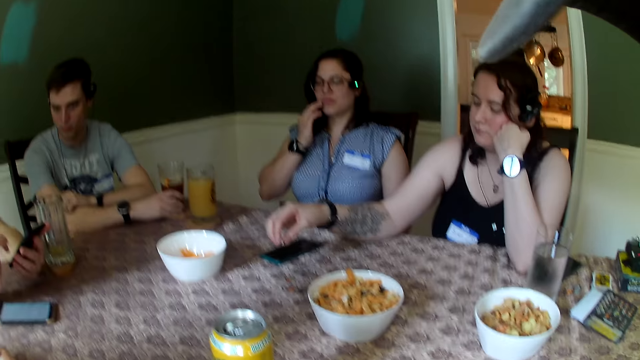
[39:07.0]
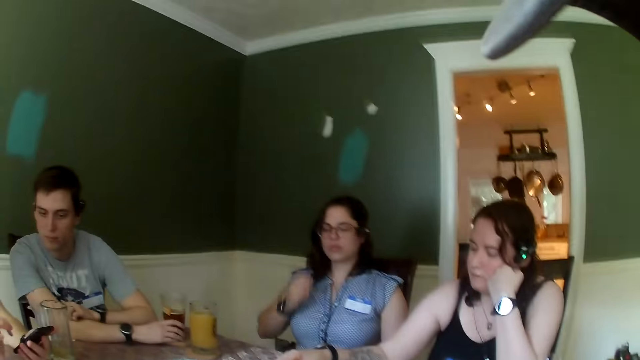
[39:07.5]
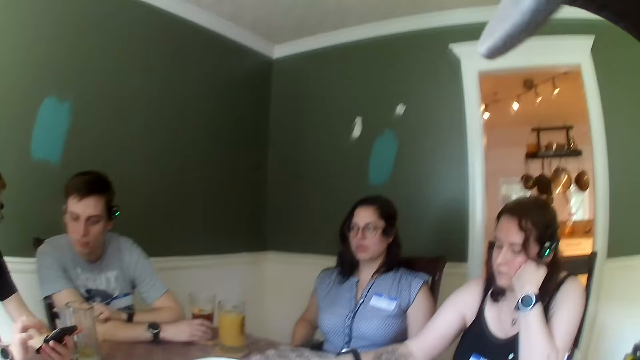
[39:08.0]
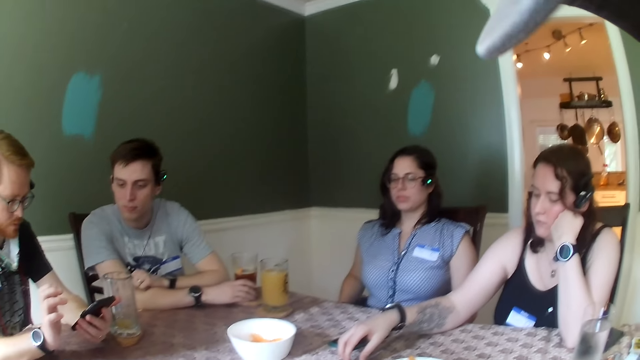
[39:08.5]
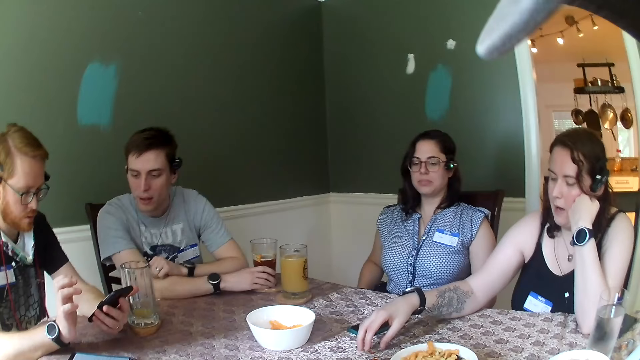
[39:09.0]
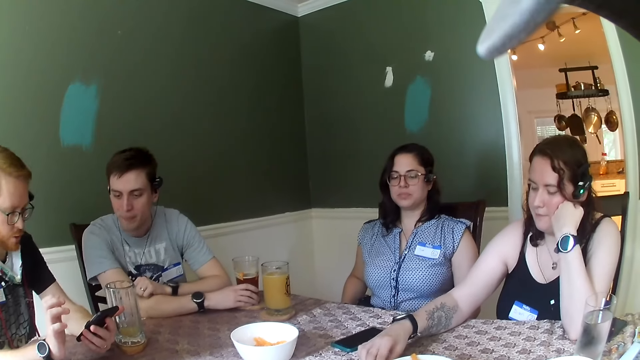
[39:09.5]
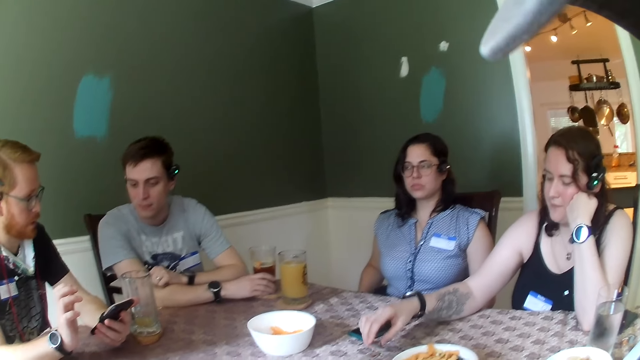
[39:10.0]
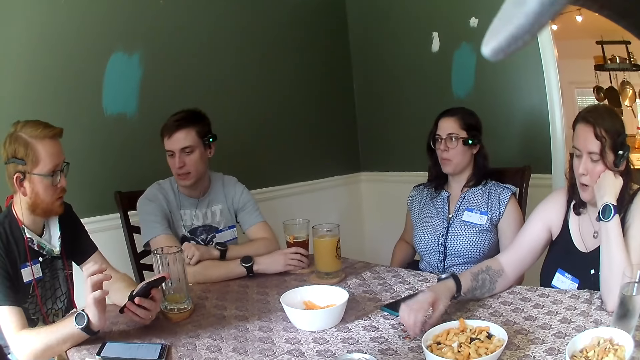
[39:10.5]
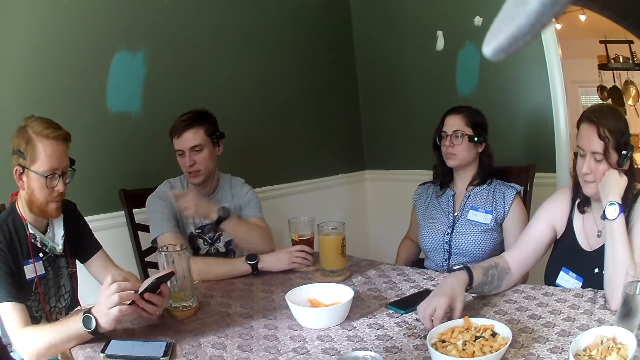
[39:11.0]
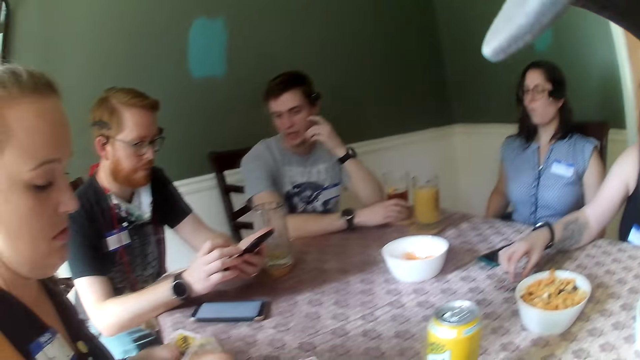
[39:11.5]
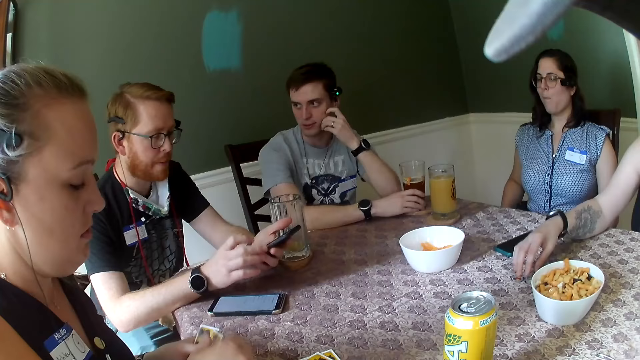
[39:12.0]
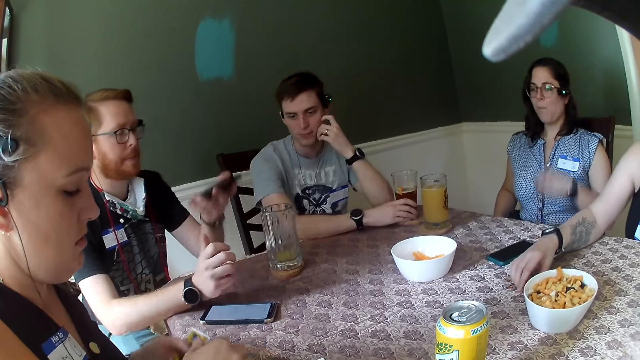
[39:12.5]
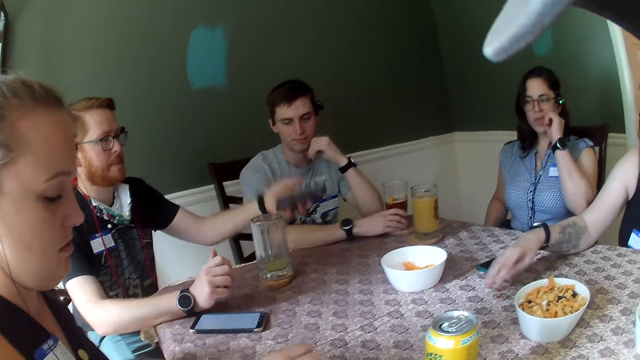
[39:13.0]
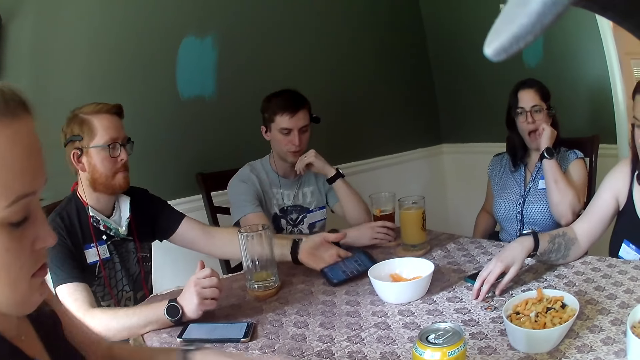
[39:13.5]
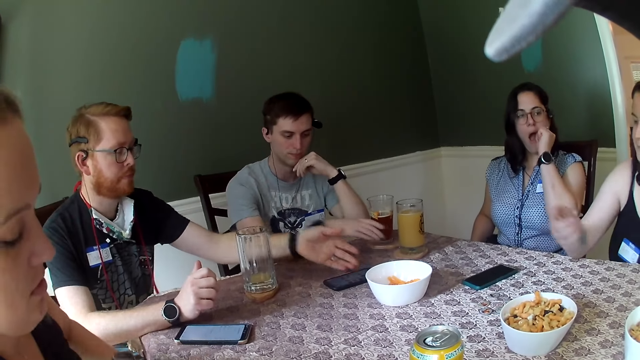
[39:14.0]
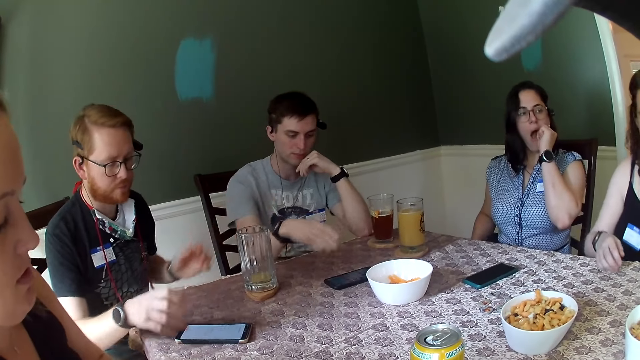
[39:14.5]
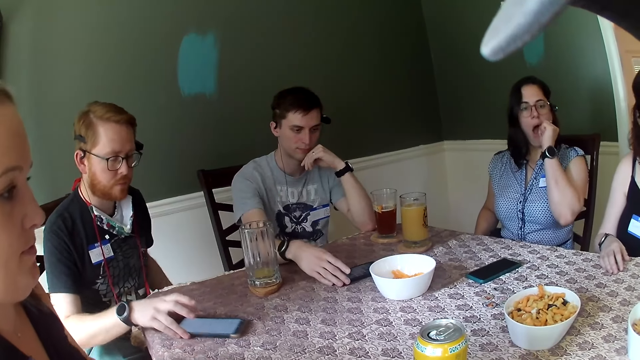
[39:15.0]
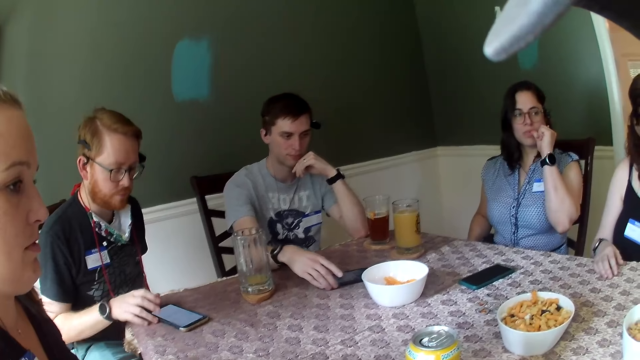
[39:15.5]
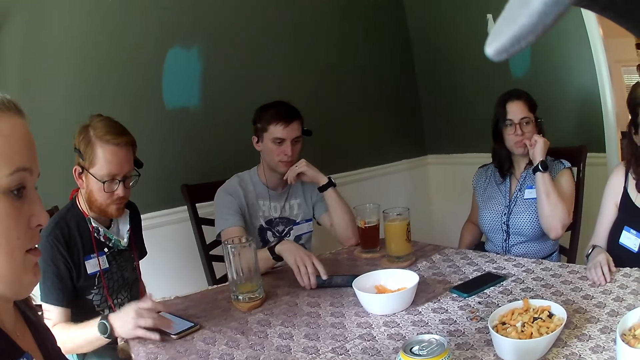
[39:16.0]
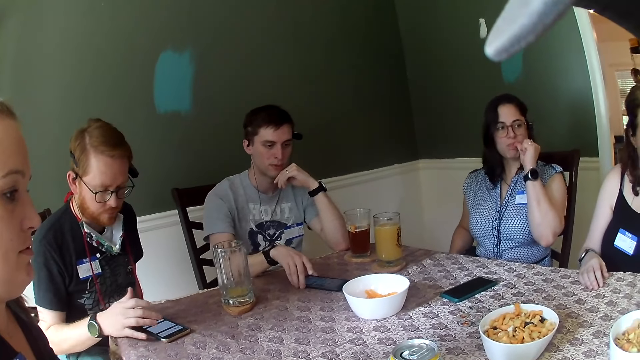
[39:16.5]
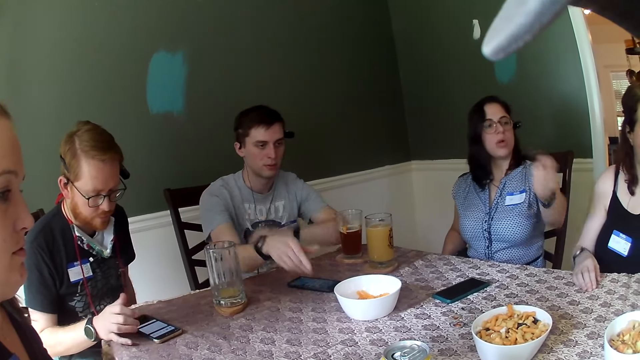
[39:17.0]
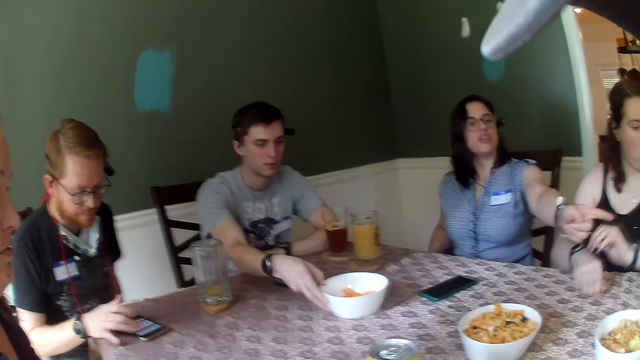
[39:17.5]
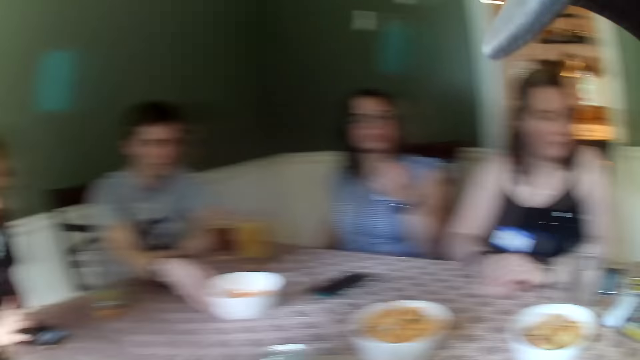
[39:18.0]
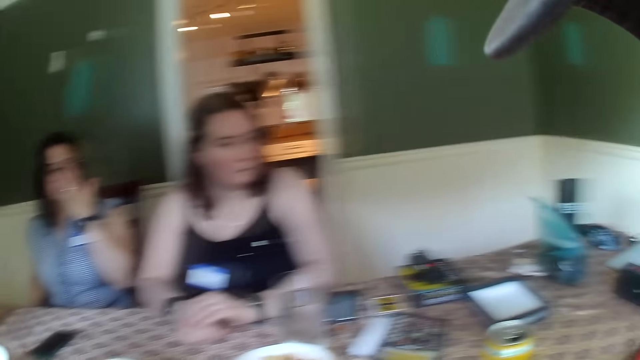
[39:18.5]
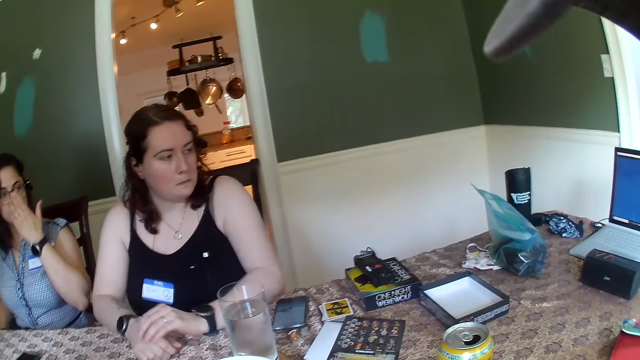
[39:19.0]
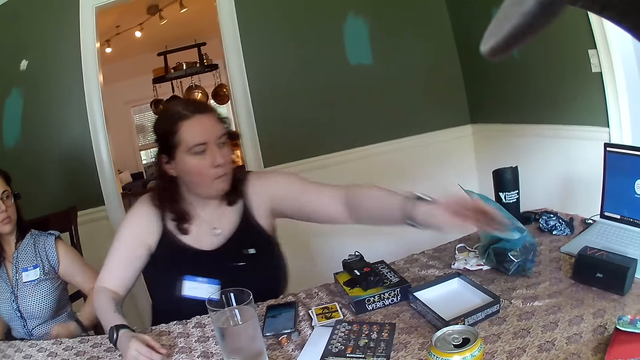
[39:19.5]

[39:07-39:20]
A man looks at a phone in another man's left hand. The camera wearer looks around. The other man places the phone in his left hand on the table. The other man picks up his phone with his right hand. A woman speaks to another woman.

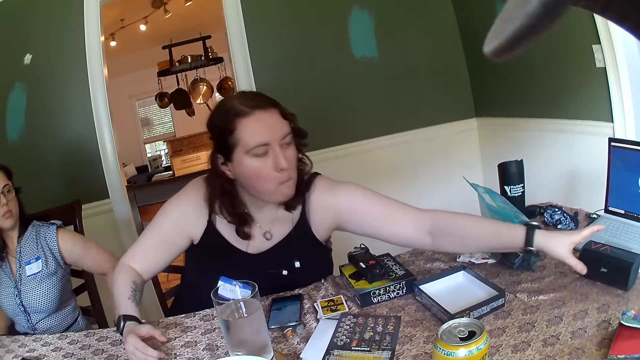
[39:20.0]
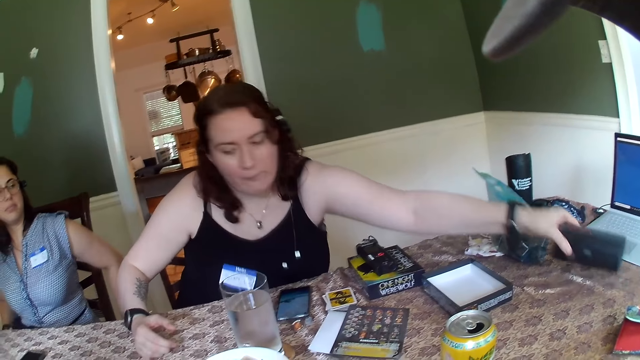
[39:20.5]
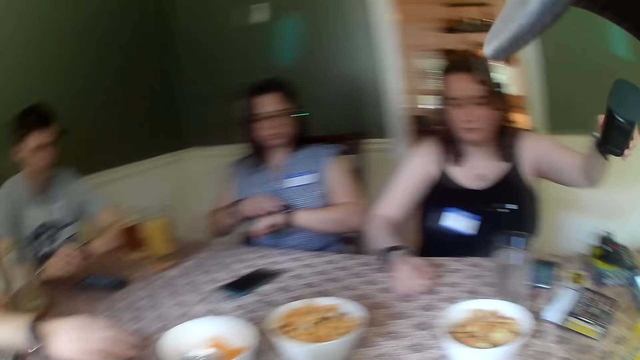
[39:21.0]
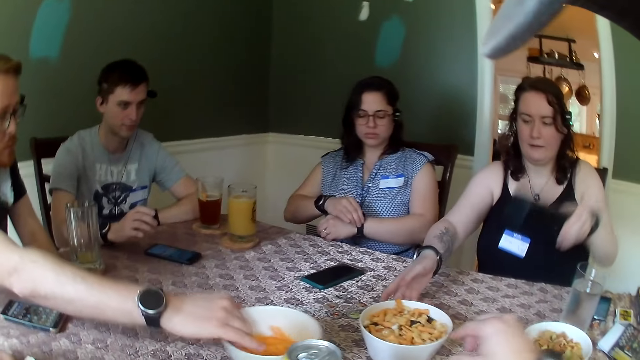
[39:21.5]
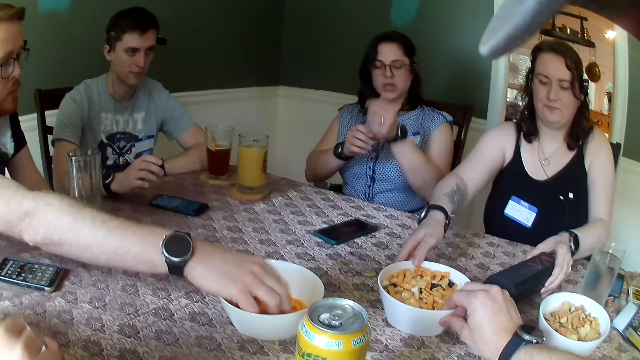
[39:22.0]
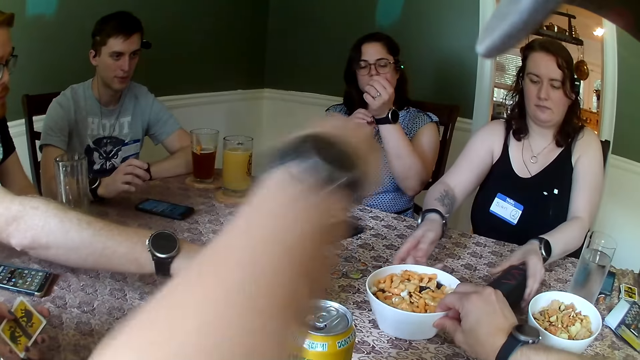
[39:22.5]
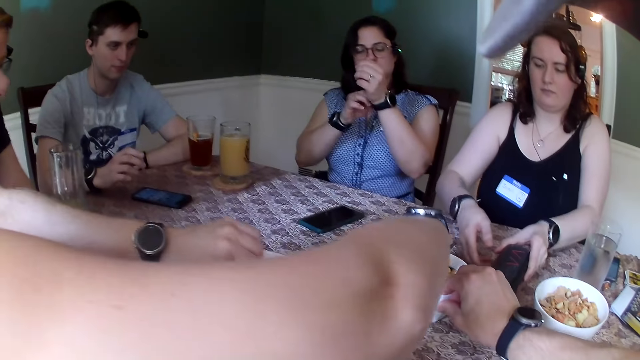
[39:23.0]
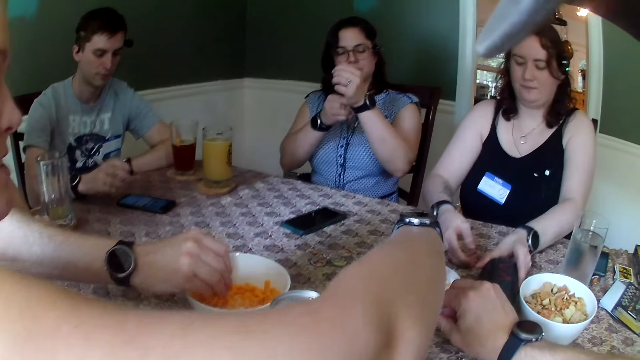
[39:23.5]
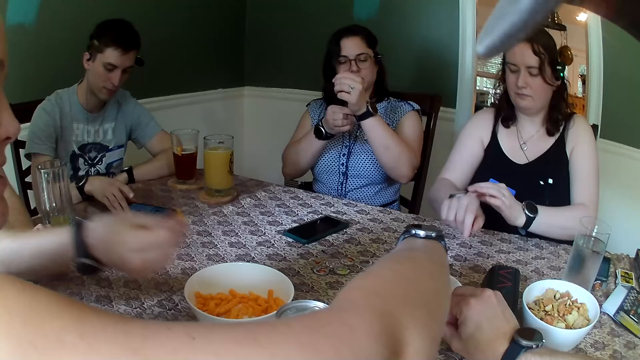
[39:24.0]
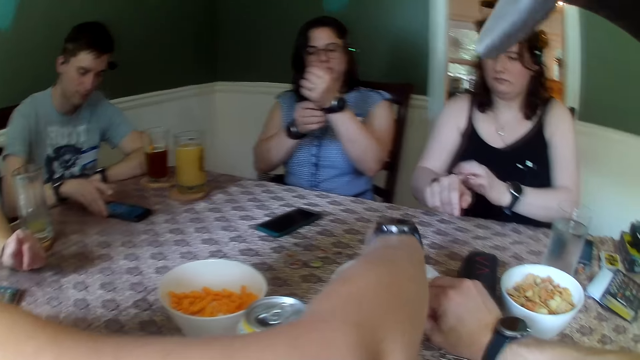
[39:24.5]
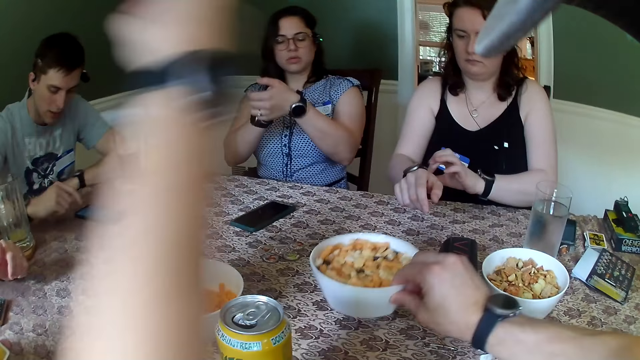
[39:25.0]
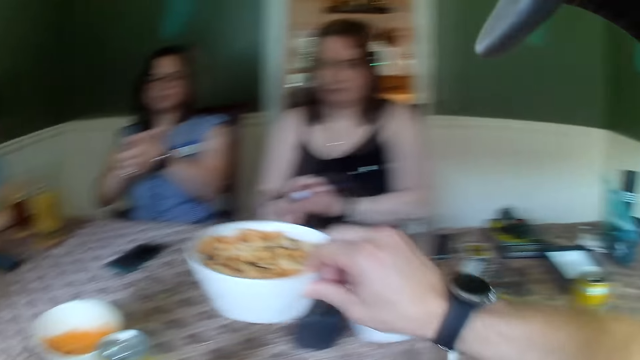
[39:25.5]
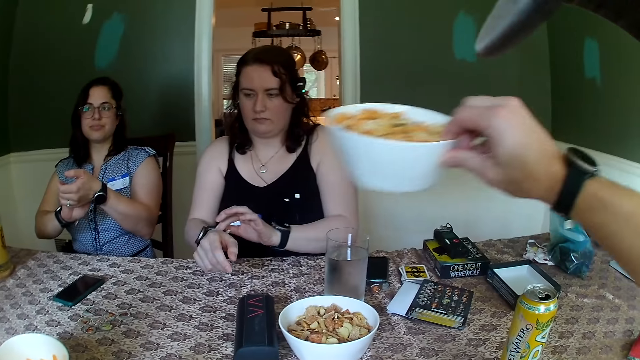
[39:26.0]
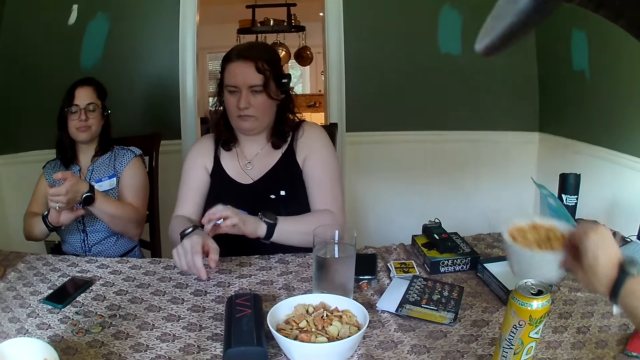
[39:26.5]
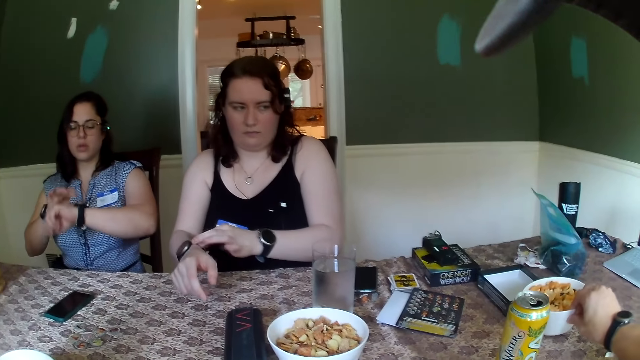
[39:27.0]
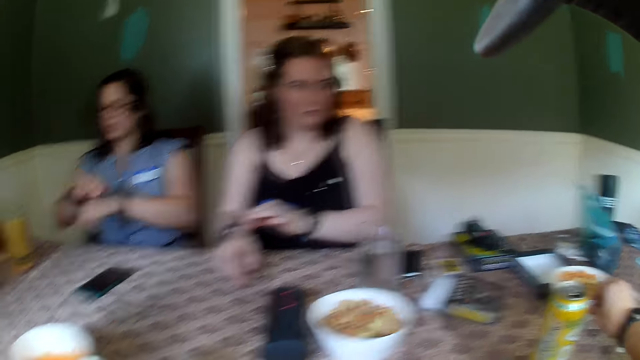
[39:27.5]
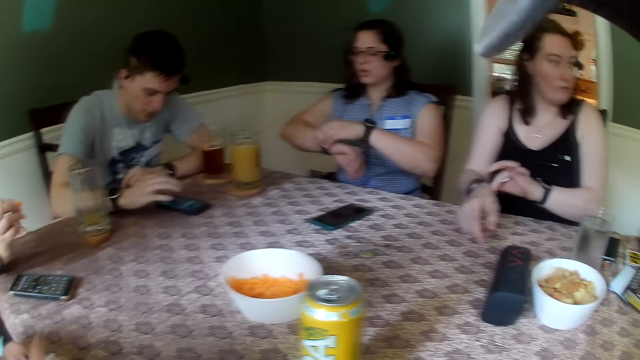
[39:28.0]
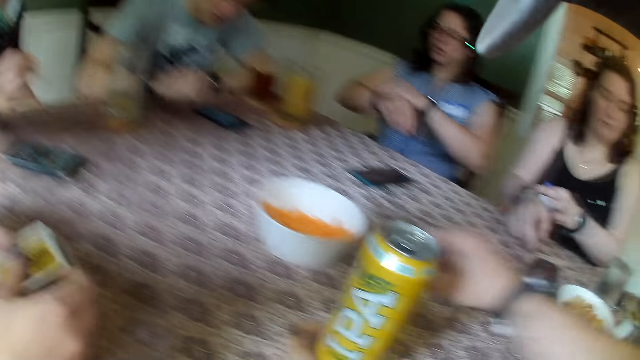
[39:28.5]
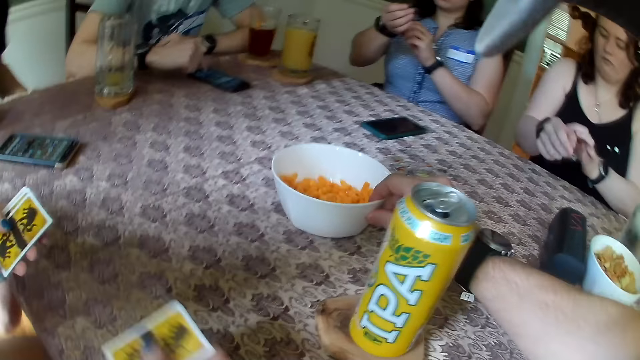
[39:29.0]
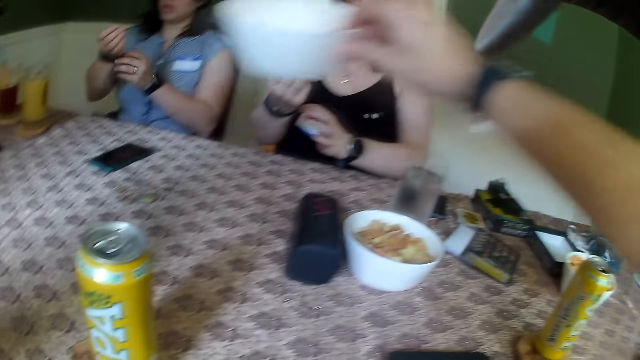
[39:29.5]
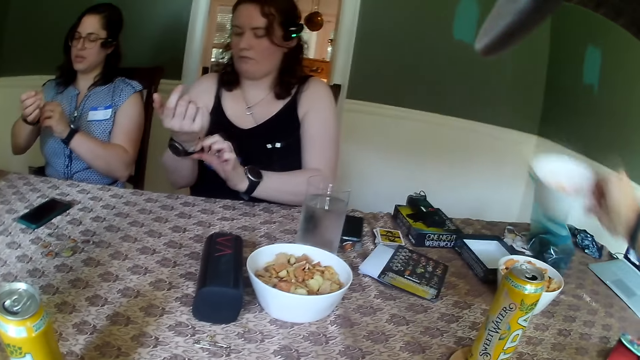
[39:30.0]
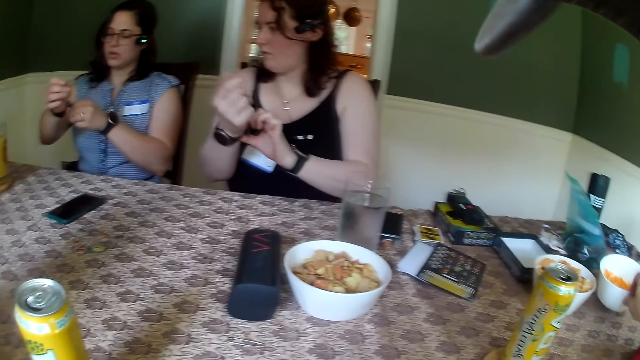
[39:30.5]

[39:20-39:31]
A woman picks up a wireless speaker from the edge of the table with her left hand. The camera wearer pulls some snack on the table. The woman places the wireless speaker in her left hand at the centre of the table. A man picks up snacks from a white plate on the table with his right hand. Another woman picks up snacks from the white plate at the center of the table with her right hand. The camera wearer picks up the white plate or bowl from the center of the table with his right hand. The man speaks to everybody on the table. The camera wearer places the white plate in his right hand at a different part of the table. He pulls the bowl on the table. The other woman places cards on different parts of the table with her right hand. The camera wearer picks up the white plate from the center of the table with his right hand.
